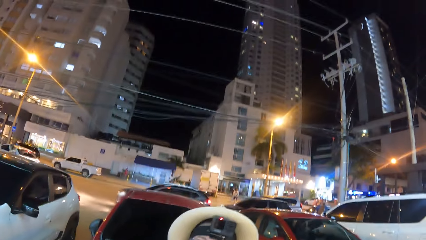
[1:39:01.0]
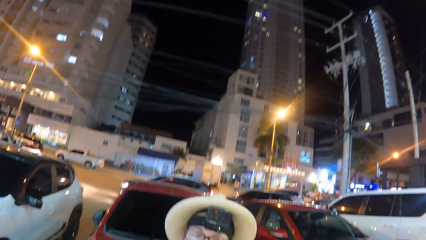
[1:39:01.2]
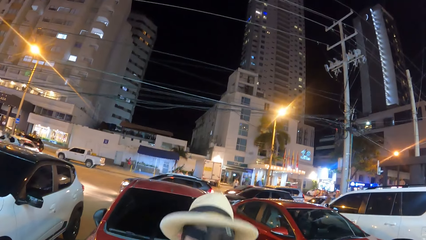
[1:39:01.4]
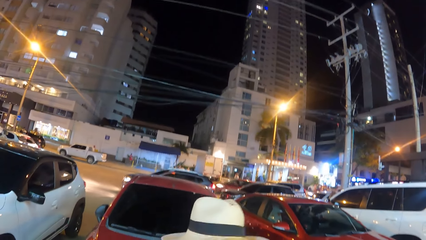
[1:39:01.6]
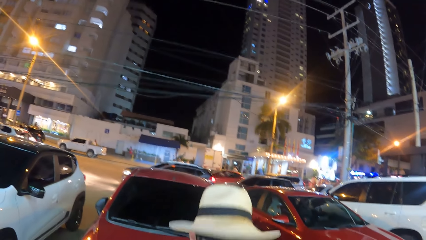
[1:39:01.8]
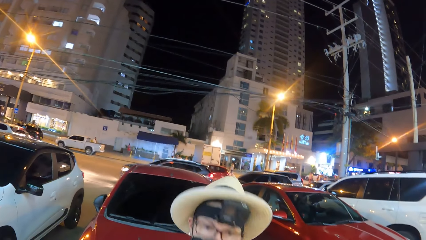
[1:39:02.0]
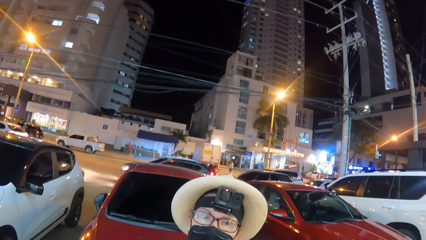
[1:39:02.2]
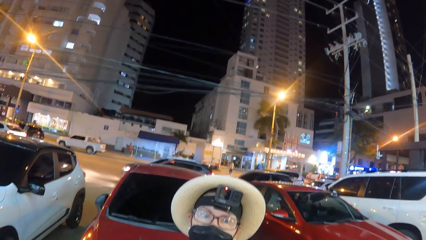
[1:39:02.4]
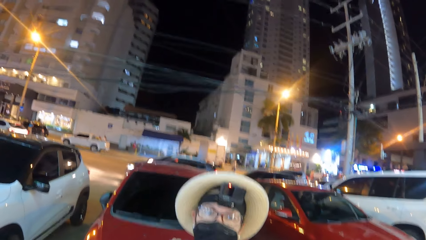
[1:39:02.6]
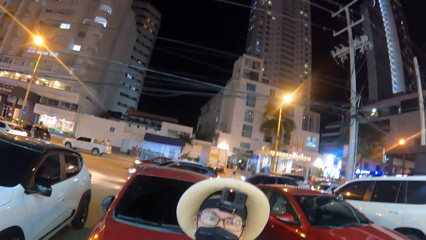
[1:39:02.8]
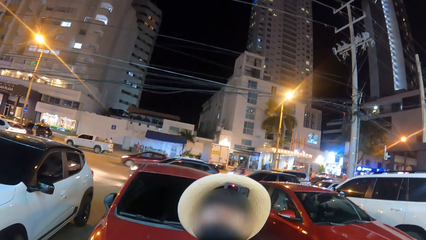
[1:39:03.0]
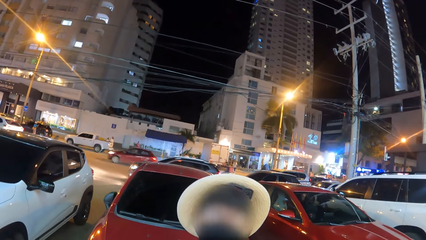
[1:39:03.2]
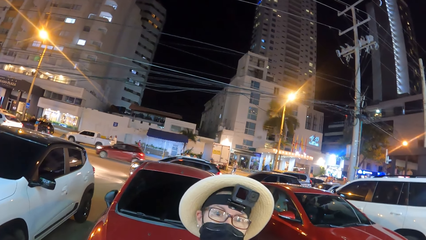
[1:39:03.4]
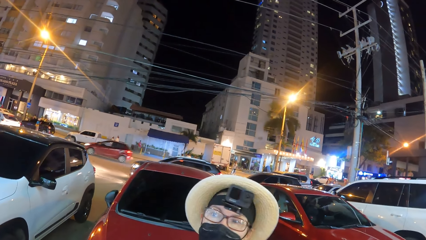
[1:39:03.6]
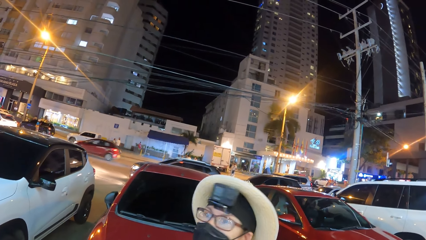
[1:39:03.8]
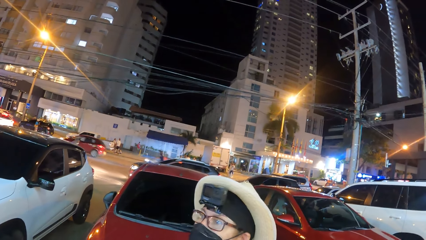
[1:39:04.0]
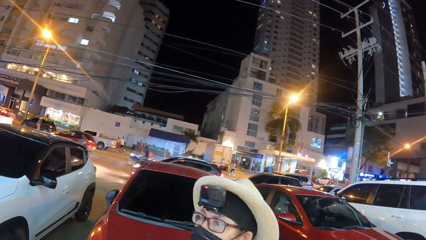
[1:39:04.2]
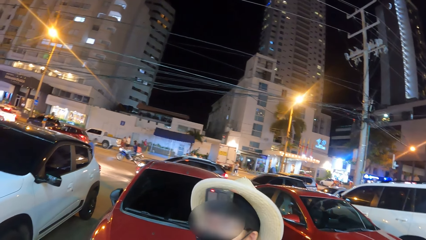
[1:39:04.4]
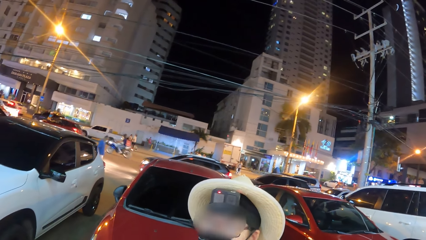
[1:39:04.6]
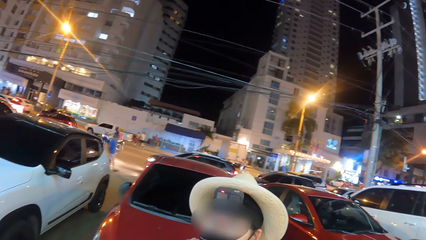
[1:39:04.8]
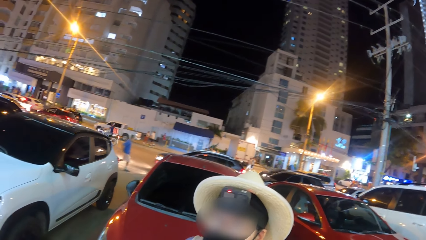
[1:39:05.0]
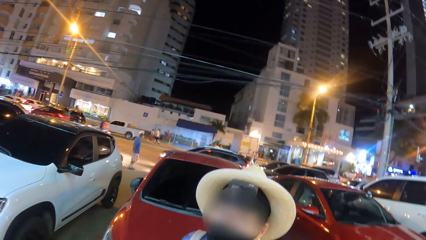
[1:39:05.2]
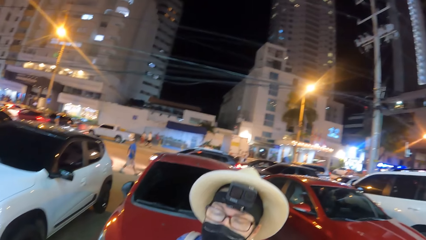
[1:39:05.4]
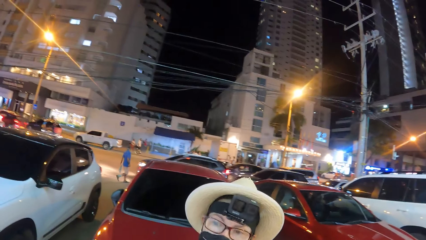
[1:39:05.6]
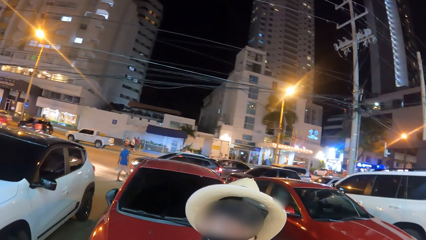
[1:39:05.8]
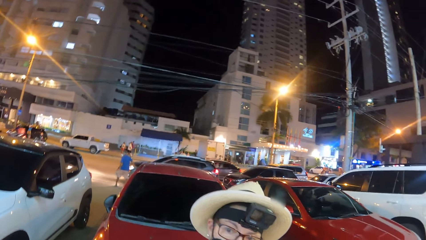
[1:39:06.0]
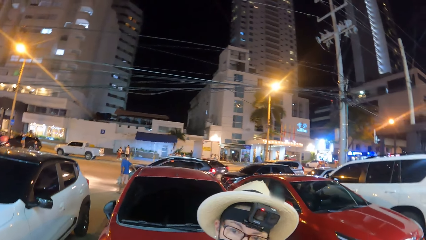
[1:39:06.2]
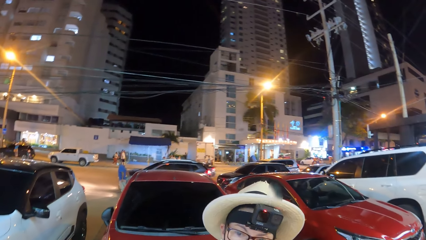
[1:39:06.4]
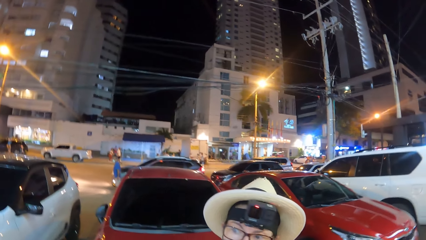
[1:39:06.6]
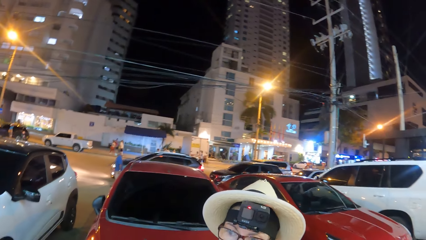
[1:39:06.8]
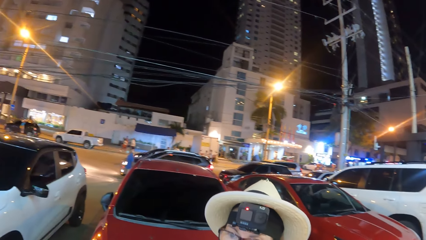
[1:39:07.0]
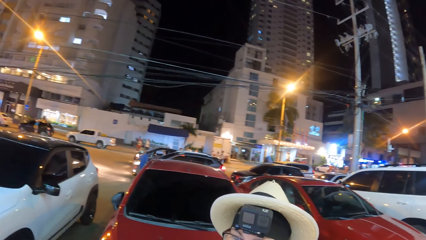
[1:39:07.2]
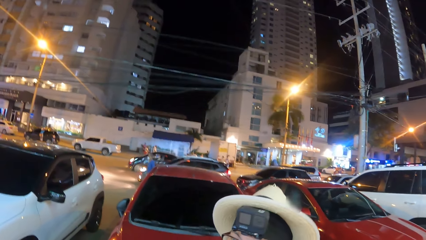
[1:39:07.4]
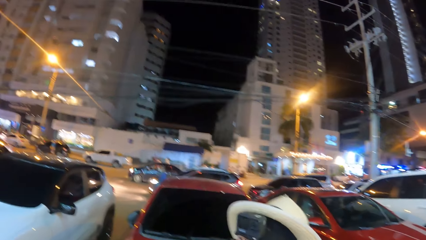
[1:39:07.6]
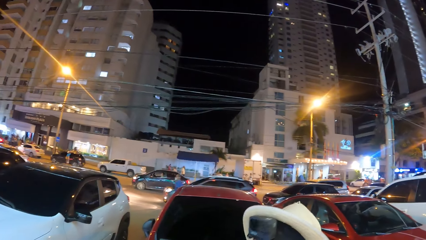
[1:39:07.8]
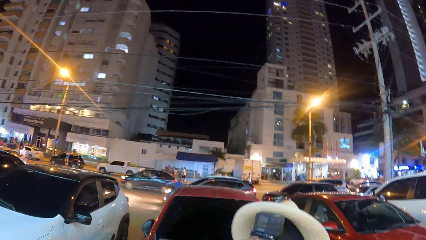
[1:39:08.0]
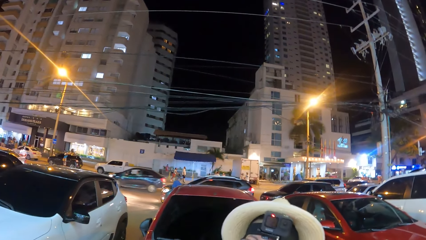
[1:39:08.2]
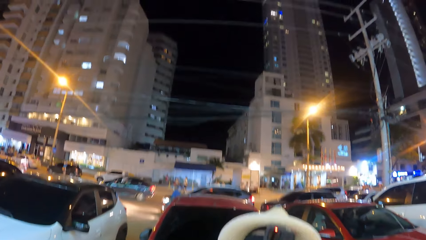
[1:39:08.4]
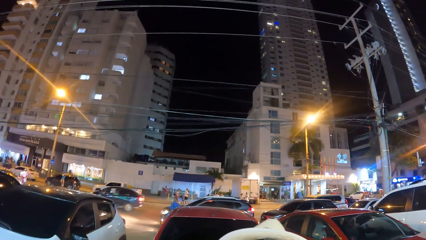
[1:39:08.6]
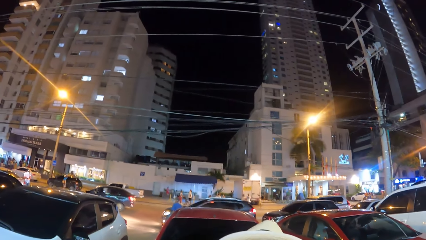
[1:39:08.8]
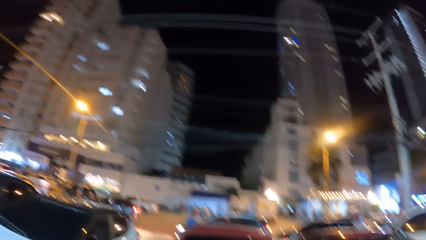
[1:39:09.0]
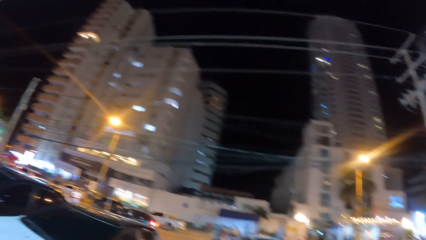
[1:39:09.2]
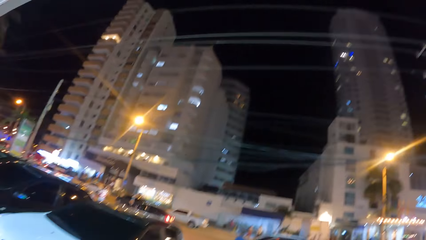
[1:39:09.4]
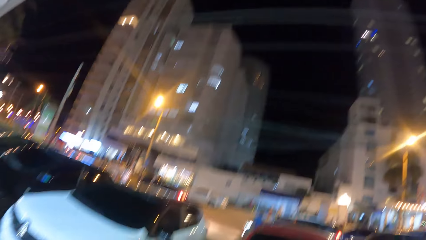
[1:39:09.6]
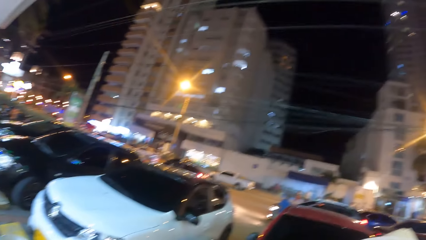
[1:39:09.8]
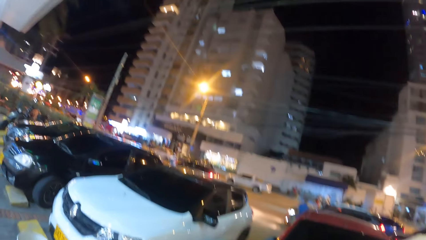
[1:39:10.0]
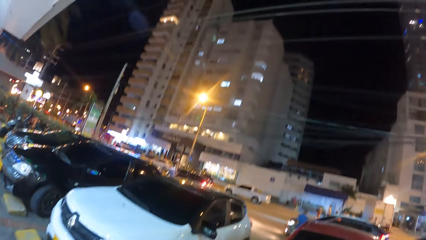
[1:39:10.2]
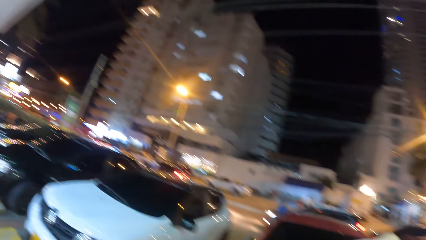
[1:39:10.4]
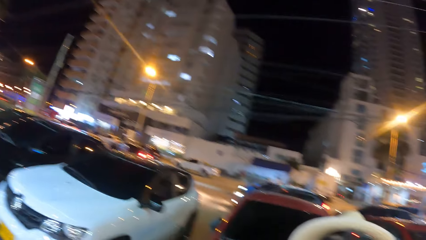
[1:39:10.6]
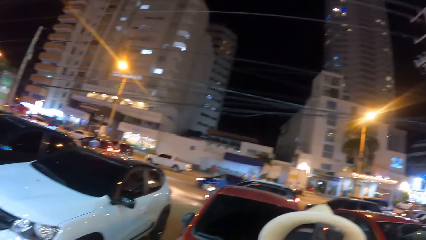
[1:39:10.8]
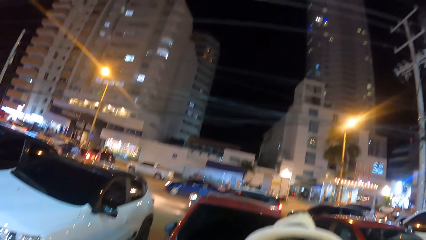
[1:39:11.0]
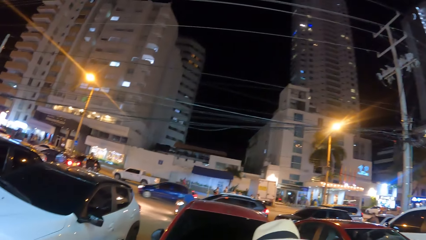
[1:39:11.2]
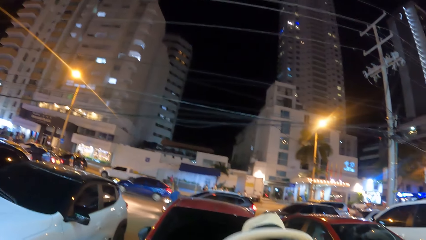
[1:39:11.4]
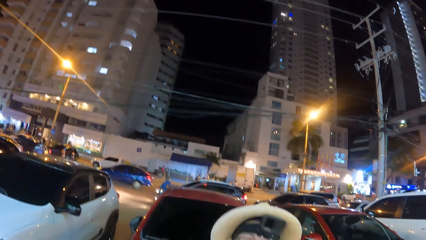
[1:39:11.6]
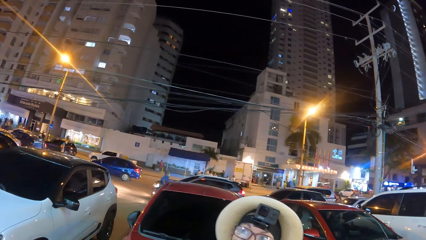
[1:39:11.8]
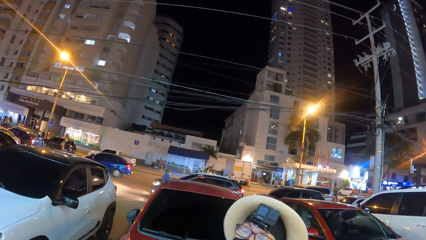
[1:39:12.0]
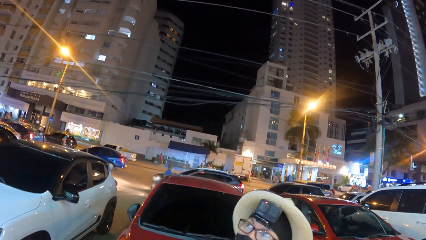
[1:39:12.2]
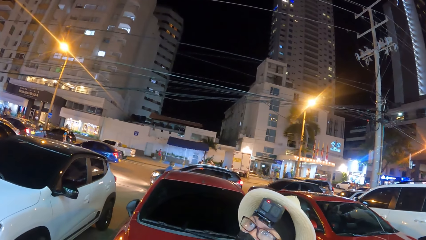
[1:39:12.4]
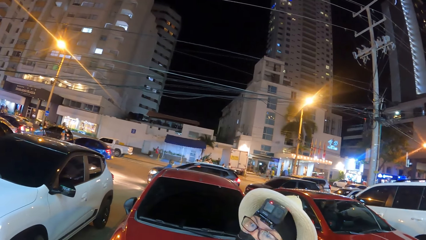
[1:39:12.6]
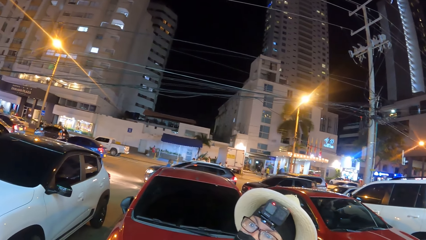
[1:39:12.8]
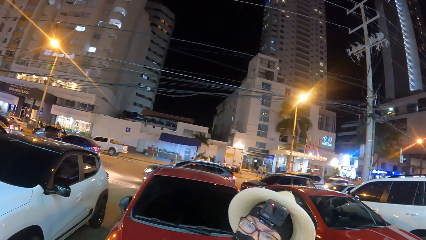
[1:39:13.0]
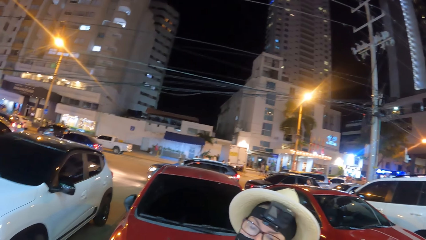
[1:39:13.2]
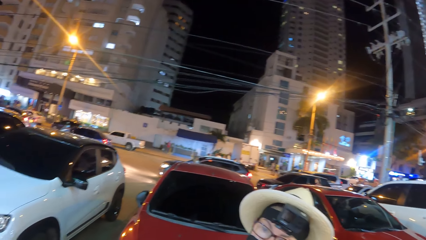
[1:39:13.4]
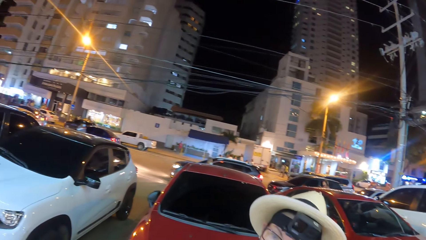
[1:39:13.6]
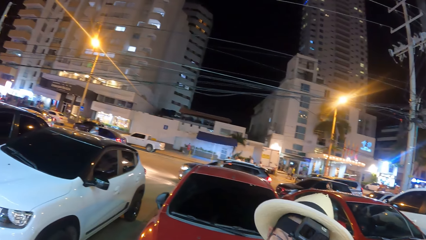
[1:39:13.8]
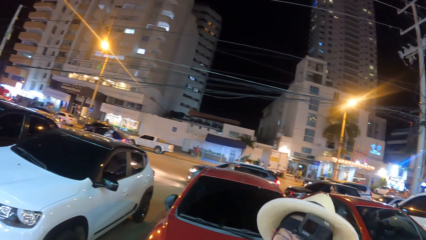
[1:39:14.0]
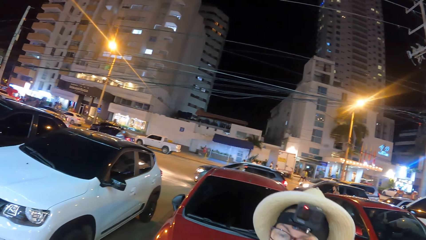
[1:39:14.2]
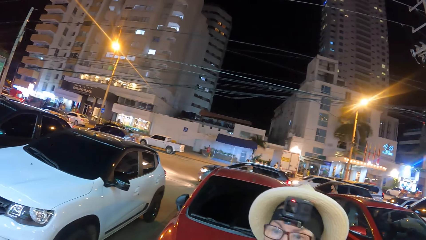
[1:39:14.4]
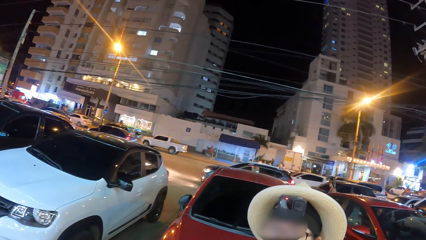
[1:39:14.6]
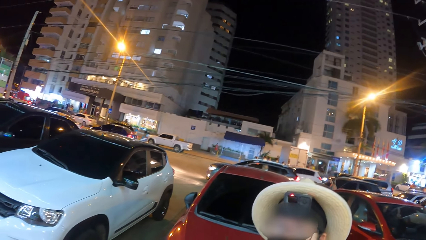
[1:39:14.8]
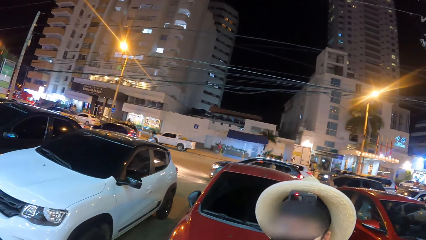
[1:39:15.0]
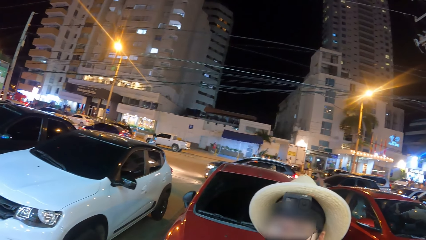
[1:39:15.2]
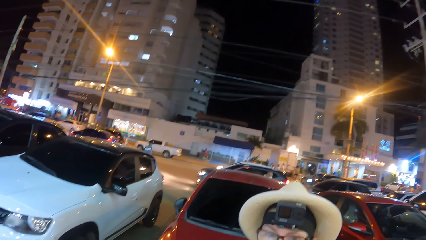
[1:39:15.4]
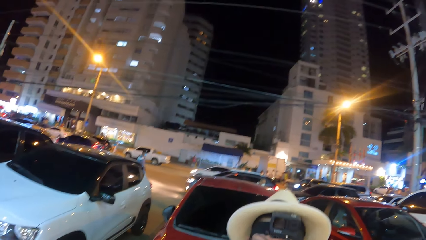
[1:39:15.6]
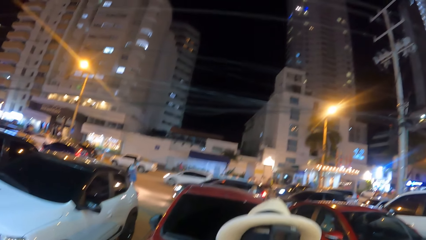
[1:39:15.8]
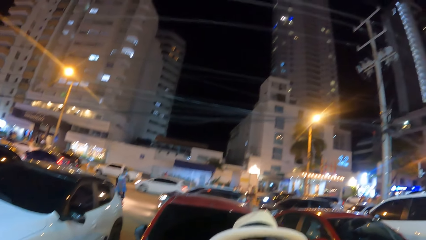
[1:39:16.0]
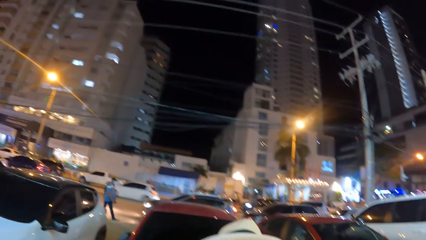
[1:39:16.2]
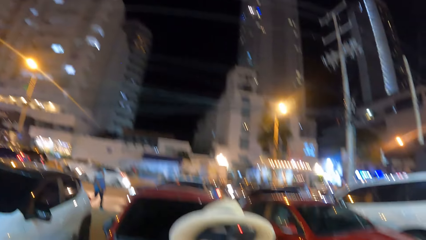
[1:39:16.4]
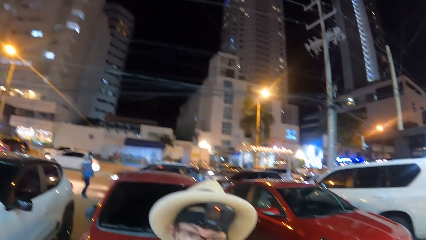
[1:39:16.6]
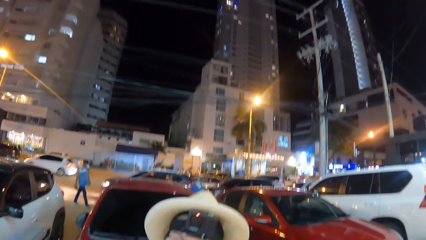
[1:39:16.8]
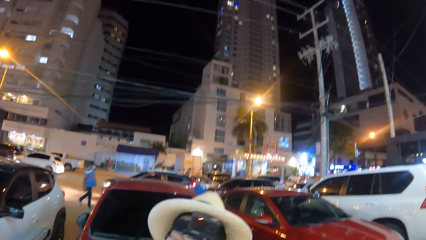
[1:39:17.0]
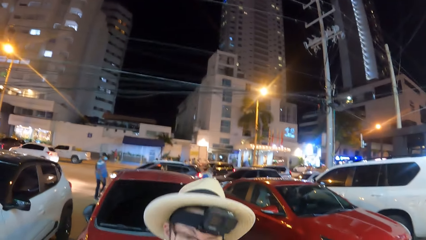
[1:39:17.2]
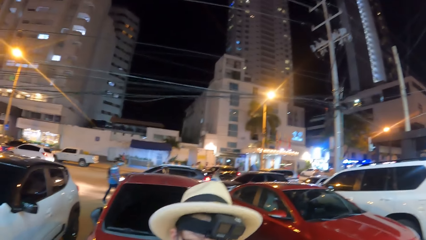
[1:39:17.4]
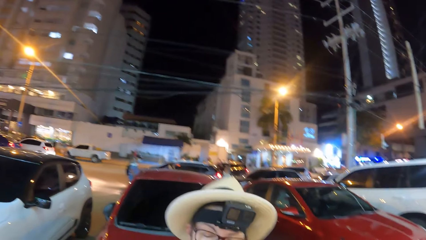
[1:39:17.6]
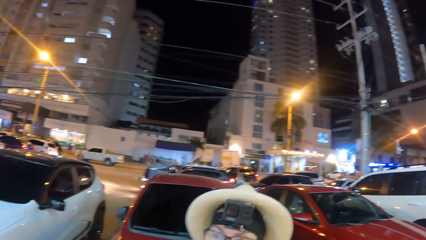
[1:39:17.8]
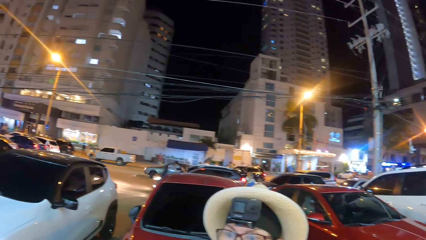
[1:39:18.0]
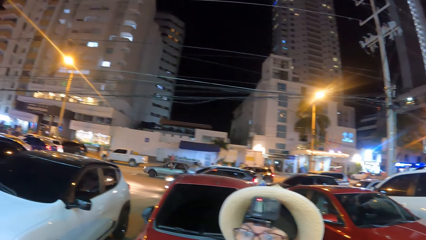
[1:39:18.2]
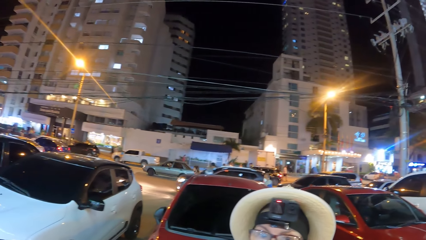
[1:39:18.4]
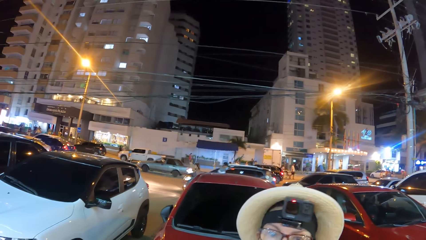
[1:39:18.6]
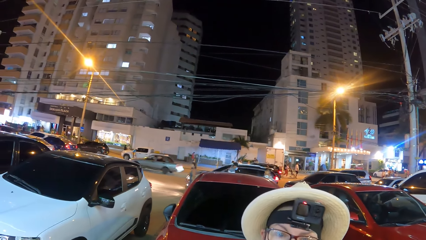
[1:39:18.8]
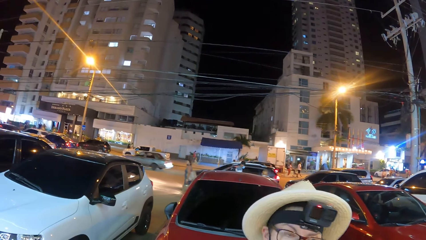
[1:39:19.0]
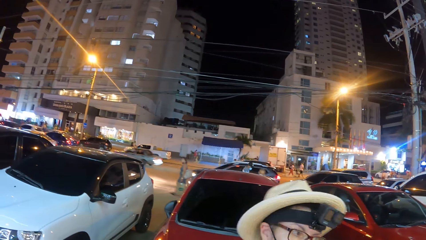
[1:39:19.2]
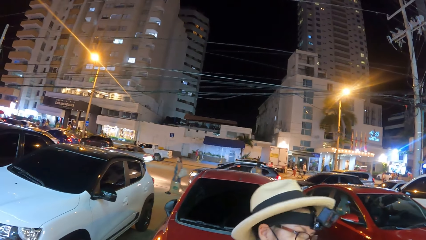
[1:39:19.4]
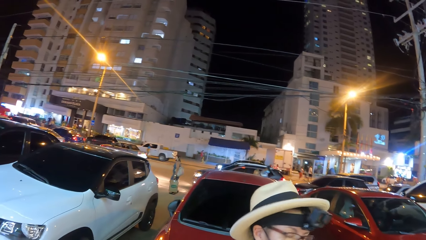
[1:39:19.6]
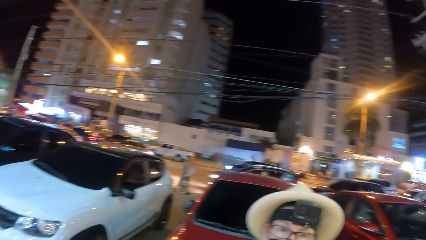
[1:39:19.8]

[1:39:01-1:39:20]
The camera wearer looks around. They look at a person. They talk.
